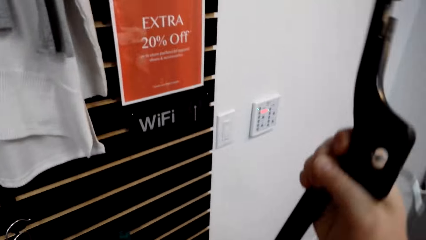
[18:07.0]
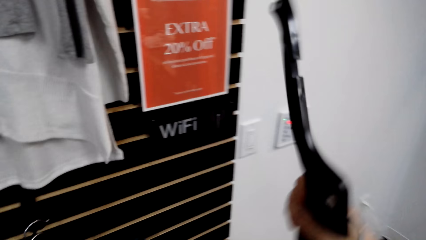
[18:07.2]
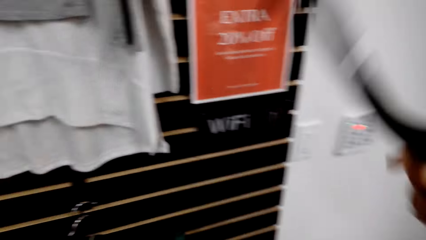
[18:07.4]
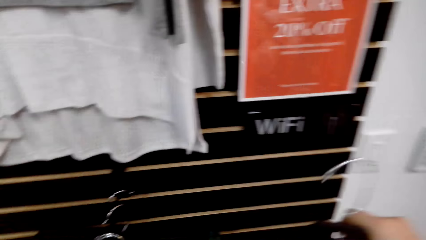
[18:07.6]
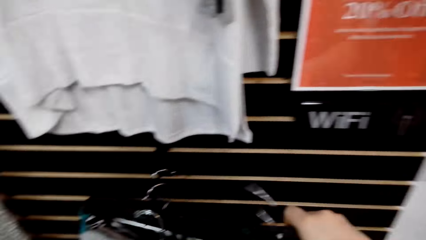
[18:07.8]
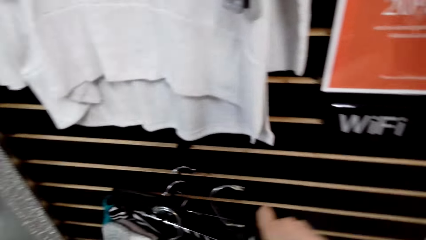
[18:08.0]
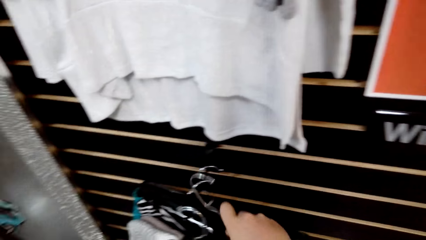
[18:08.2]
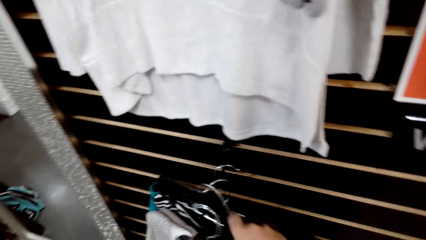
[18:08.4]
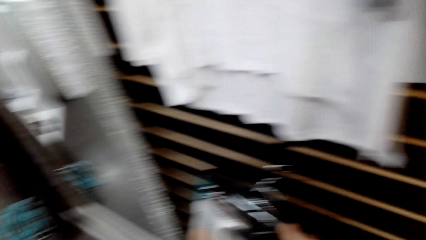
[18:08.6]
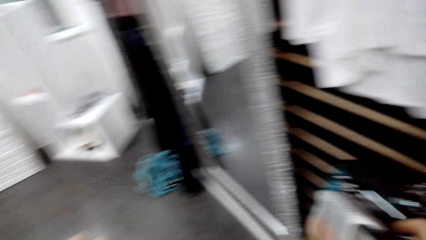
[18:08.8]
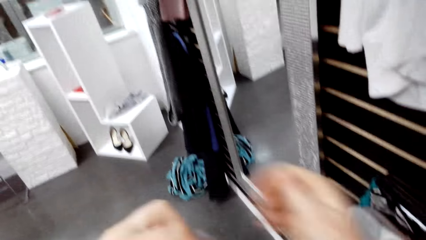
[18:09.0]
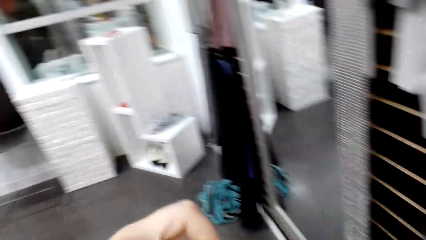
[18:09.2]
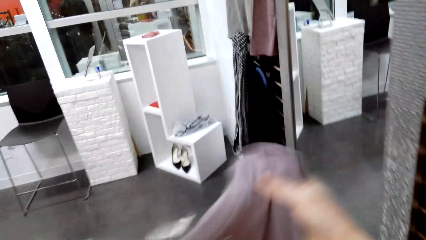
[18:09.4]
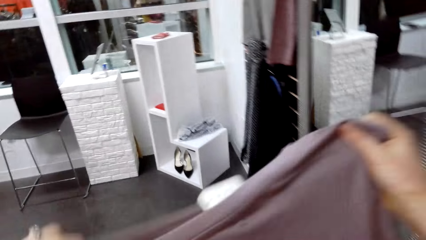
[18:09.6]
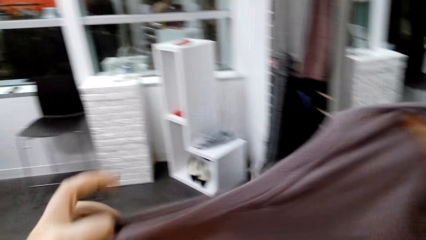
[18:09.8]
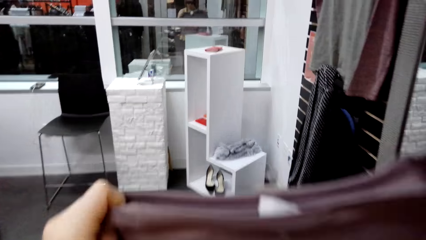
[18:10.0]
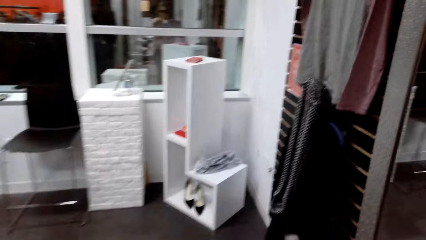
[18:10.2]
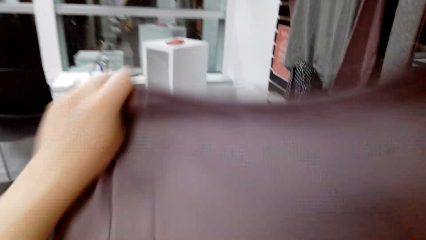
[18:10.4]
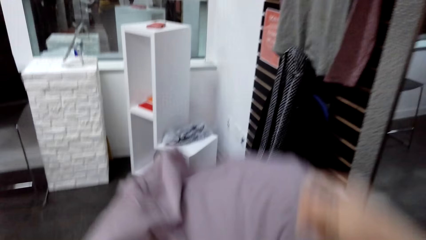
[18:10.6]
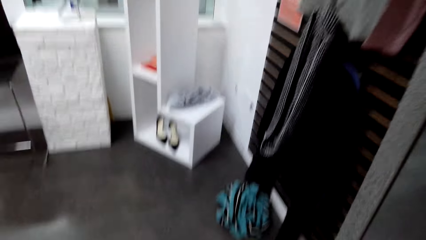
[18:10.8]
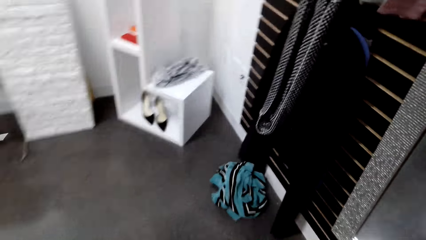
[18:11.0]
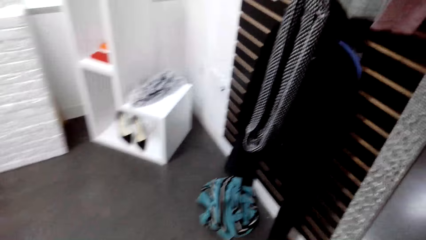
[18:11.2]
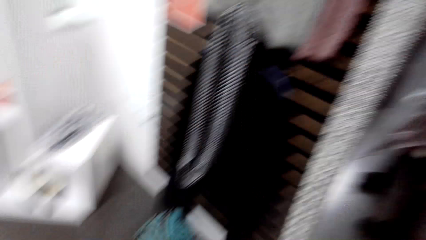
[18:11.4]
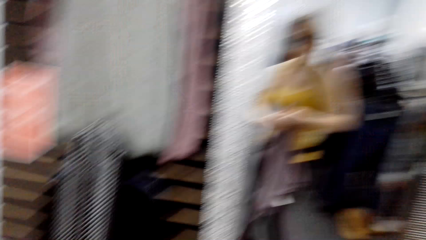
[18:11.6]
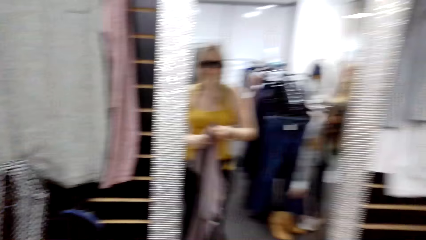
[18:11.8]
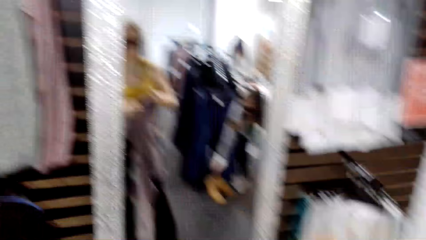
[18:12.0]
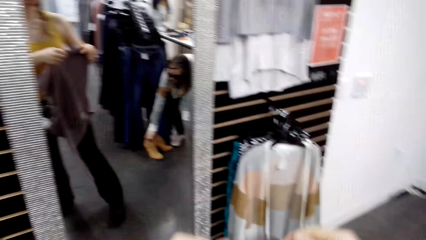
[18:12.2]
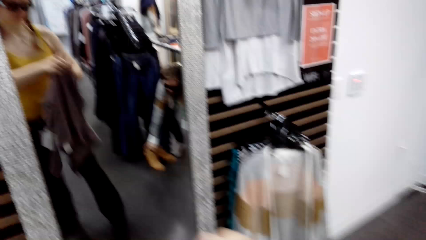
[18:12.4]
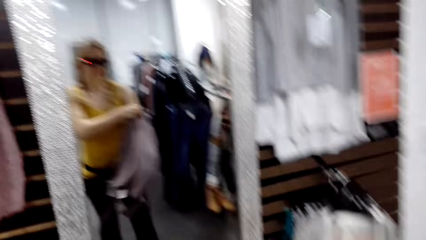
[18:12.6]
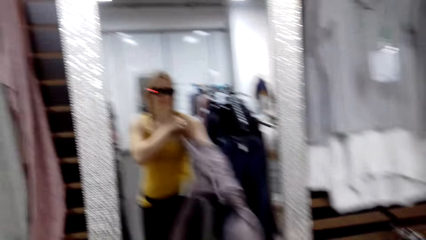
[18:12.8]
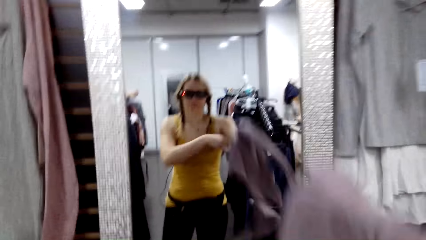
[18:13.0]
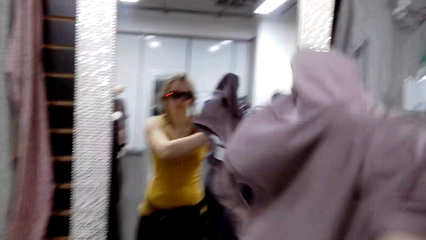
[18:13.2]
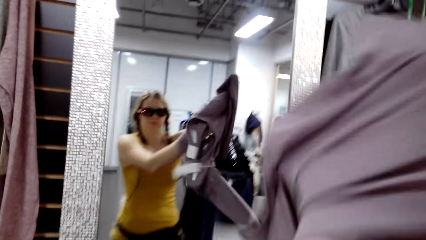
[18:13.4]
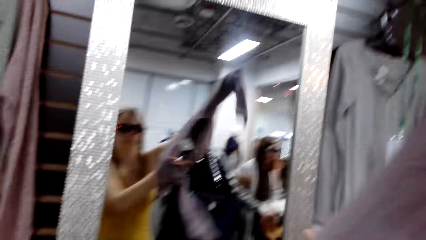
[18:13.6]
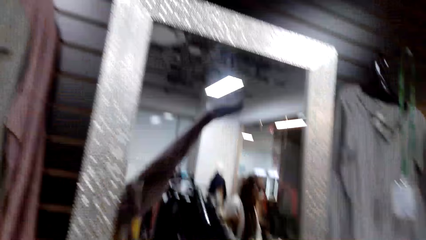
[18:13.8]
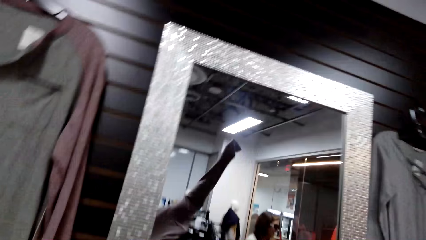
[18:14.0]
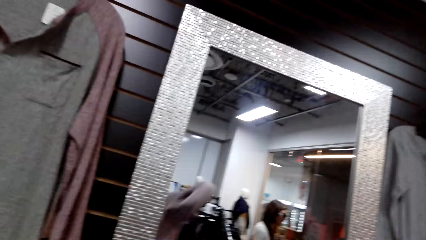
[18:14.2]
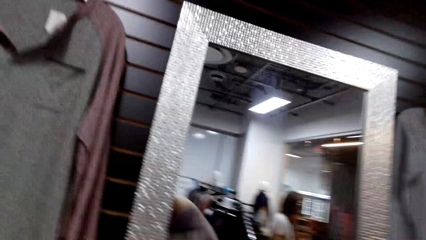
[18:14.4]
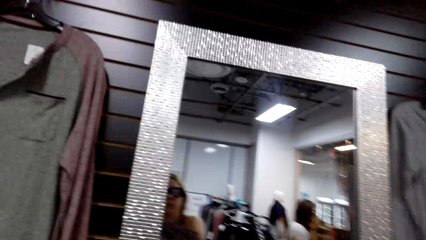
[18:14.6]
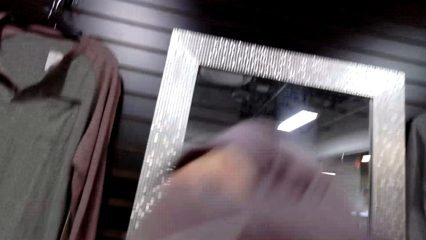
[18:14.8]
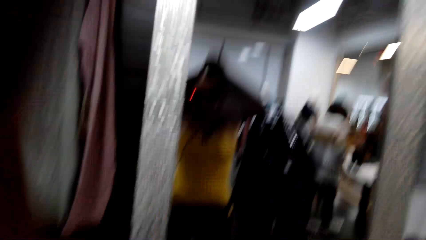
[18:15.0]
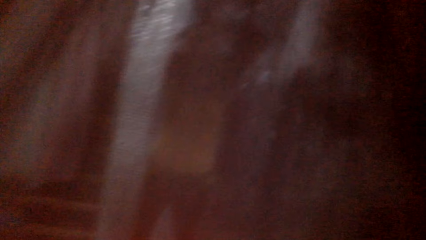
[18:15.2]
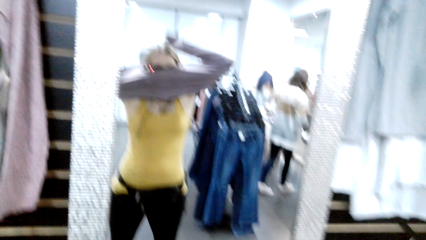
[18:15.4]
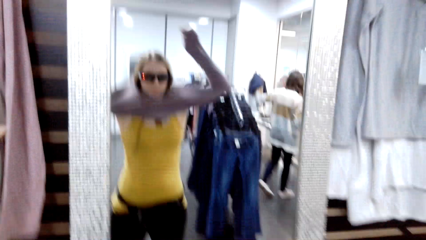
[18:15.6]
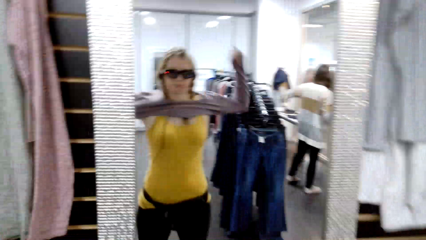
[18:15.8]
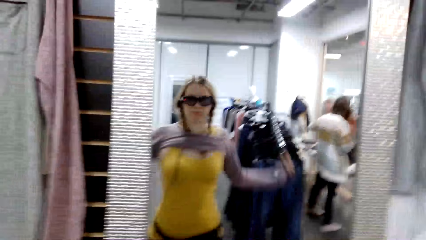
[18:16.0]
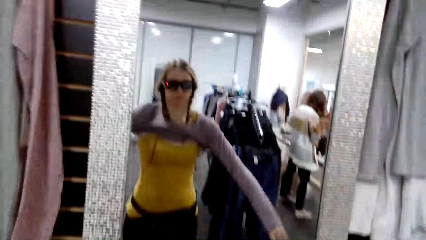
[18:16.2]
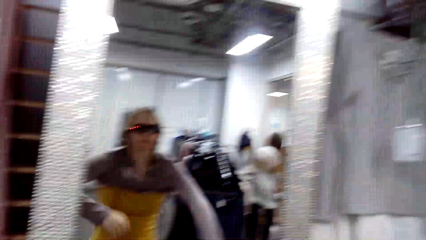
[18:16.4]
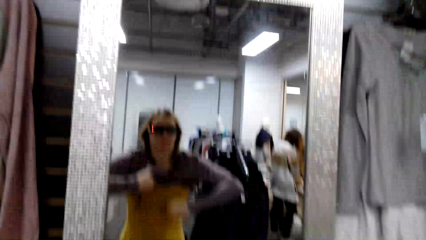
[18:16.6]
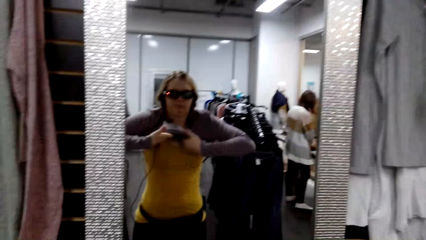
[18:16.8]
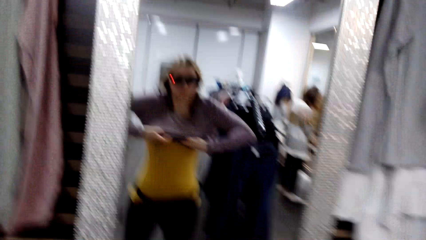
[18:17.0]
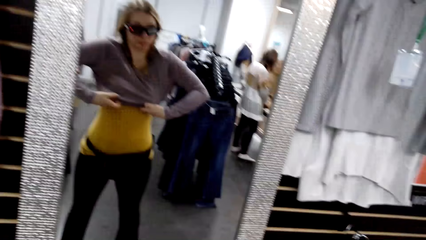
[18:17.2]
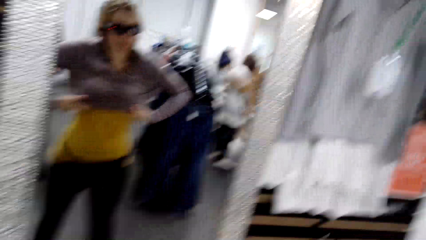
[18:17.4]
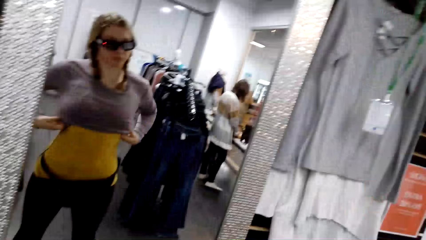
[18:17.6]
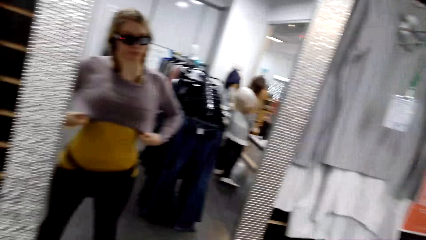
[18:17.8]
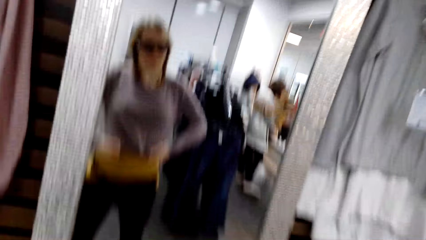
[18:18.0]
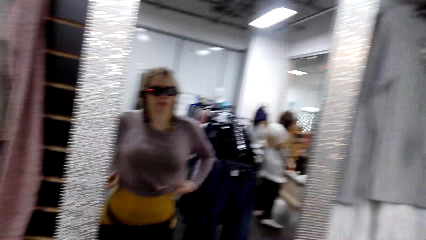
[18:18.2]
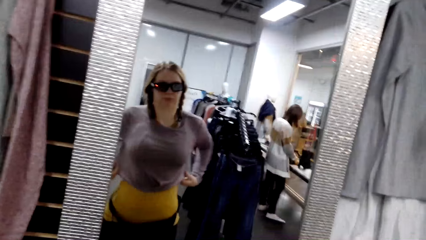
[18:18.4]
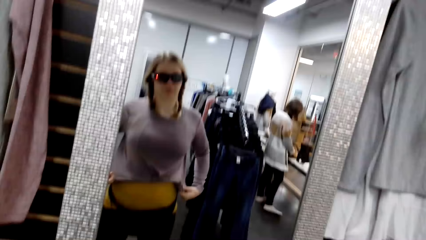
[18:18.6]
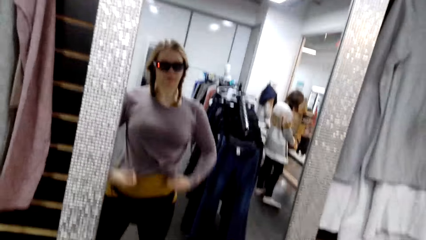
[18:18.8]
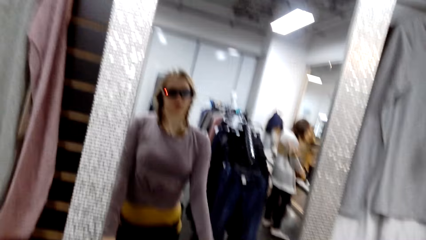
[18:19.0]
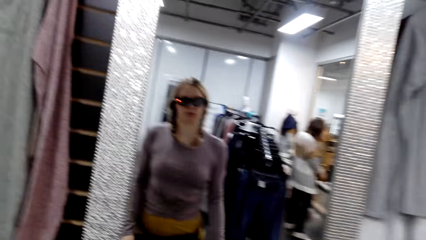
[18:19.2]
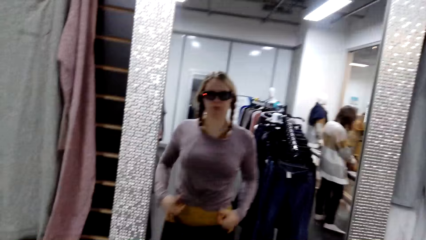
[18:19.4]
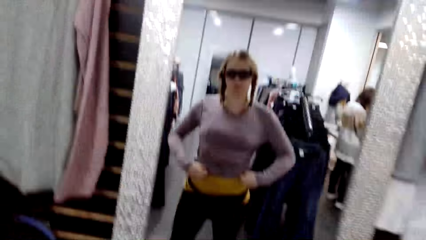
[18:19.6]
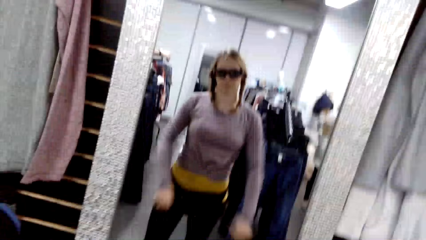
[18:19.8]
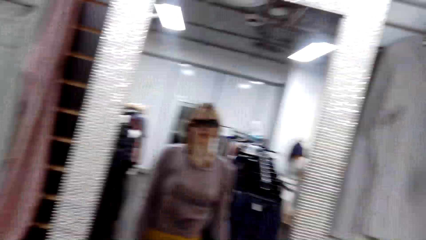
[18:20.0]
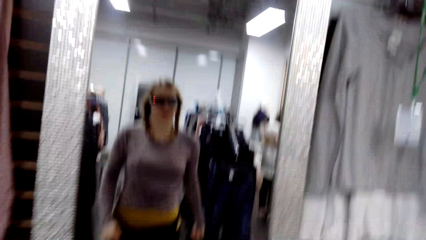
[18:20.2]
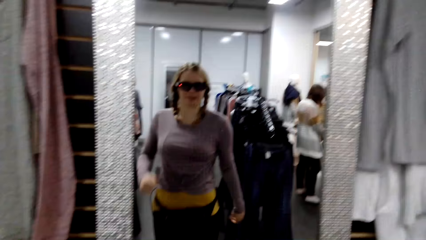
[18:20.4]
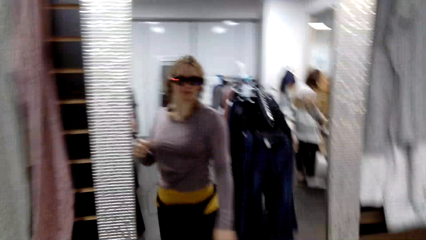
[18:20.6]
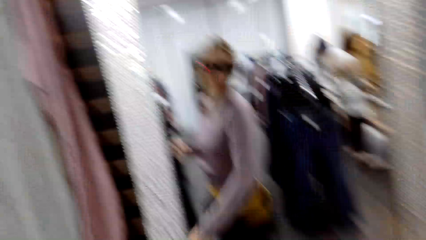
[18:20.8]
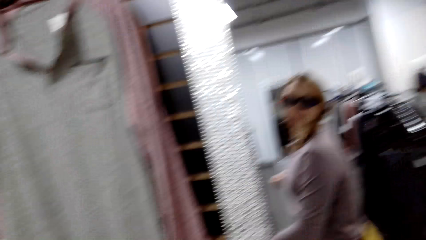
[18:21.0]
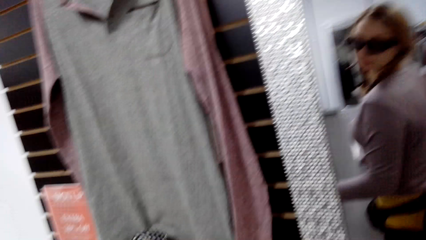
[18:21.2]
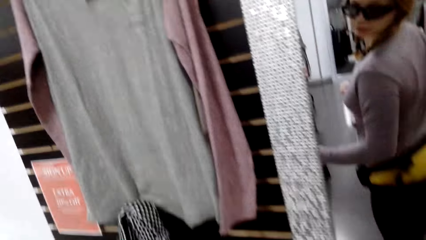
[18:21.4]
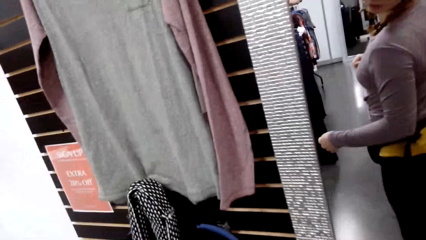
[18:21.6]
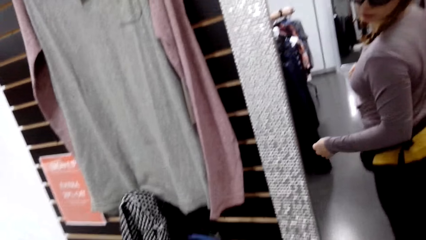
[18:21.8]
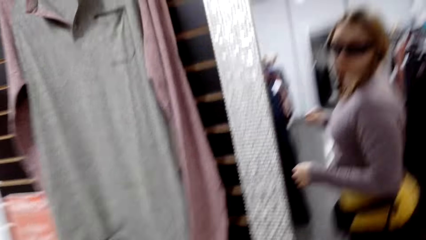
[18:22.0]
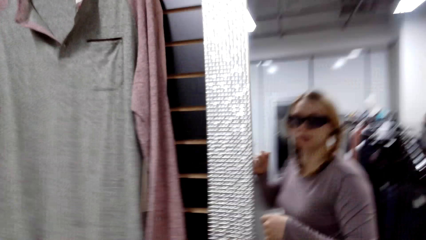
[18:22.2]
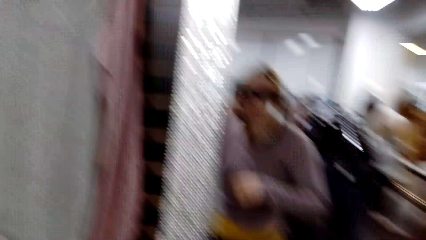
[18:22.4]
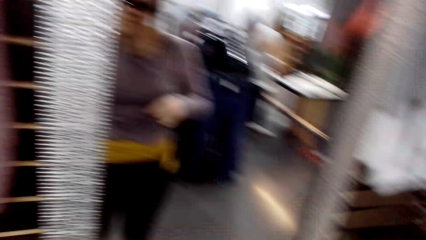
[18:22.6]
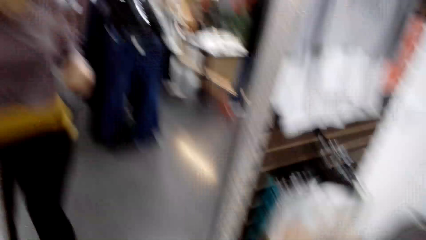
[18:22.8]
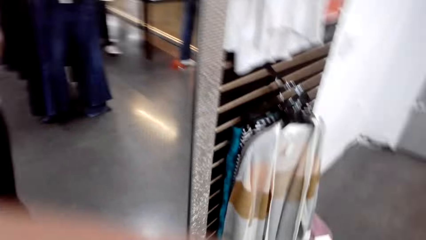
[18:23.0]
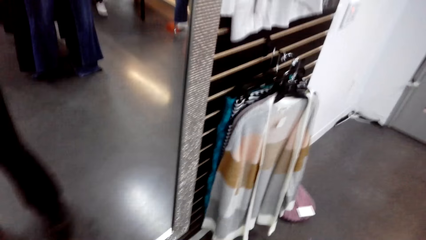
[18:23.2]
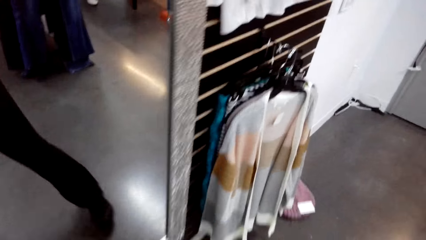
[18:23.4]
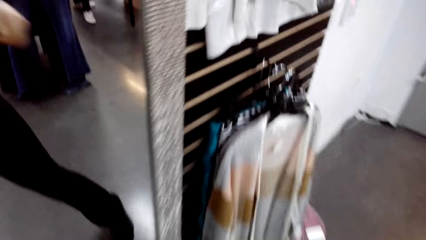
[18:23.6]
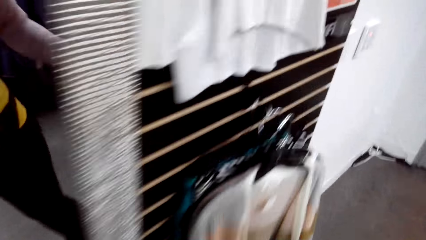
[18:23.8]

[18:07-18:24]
The camera wearer removes the hanger from the sweatshirt. She puts the hanger on the clothes rack. She checks the sweatshirt. She wears the sweatshirt. She looks at herself in a mirror. She takes a cloth top.
